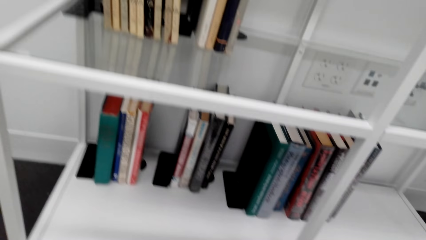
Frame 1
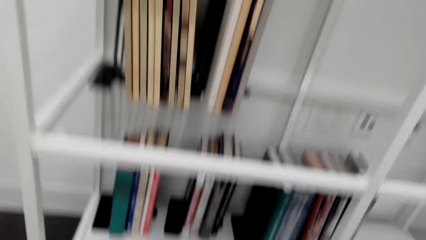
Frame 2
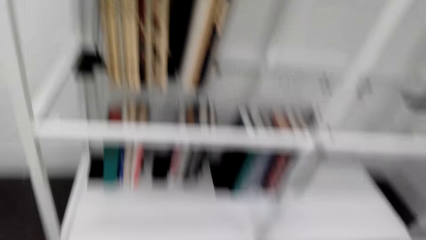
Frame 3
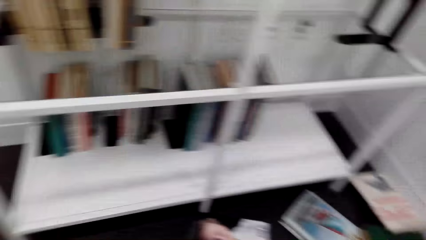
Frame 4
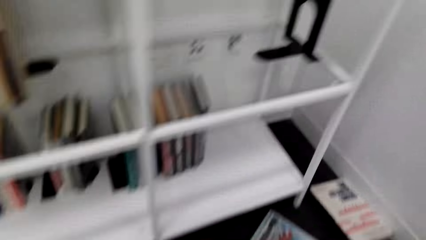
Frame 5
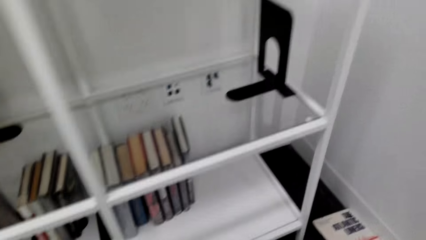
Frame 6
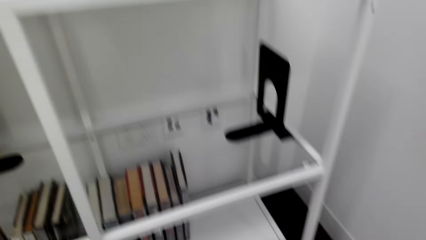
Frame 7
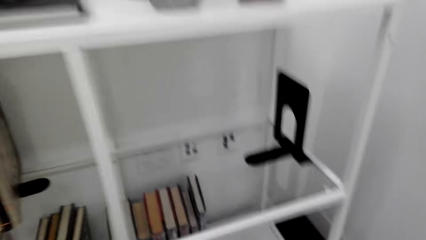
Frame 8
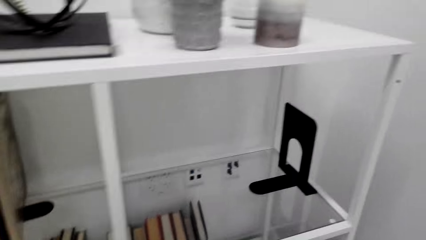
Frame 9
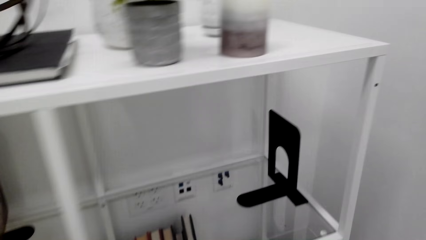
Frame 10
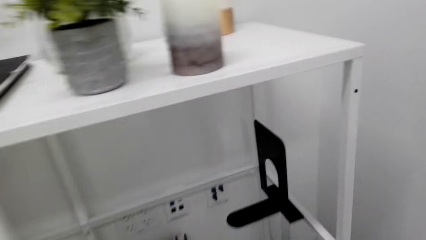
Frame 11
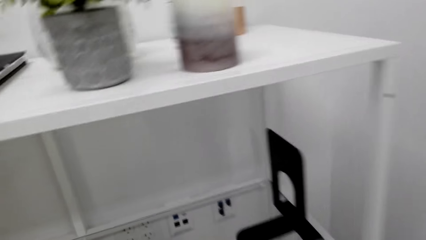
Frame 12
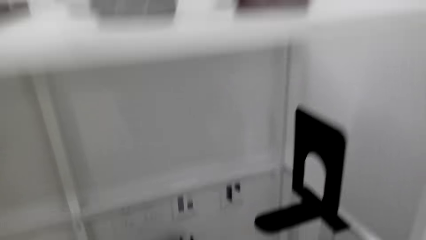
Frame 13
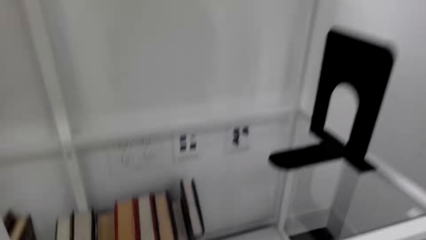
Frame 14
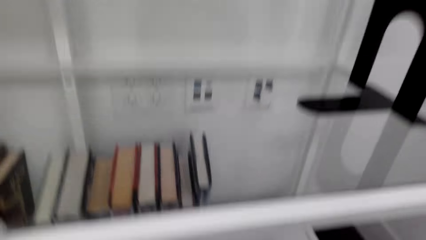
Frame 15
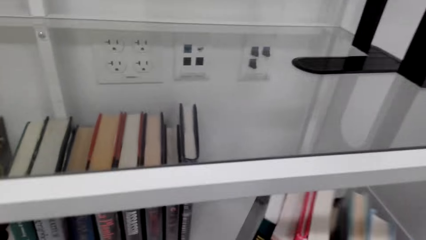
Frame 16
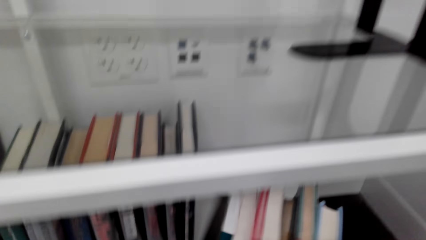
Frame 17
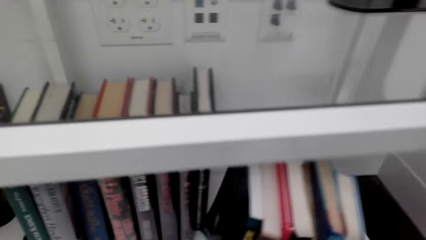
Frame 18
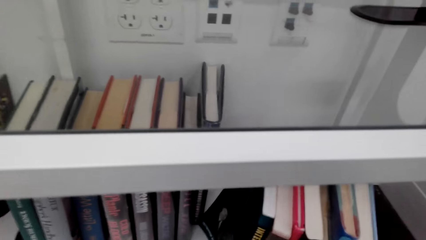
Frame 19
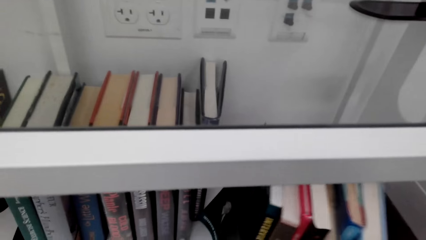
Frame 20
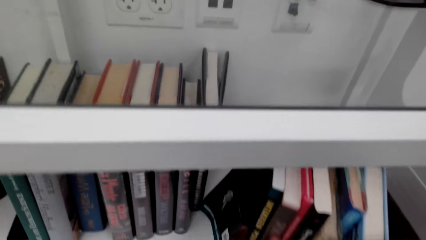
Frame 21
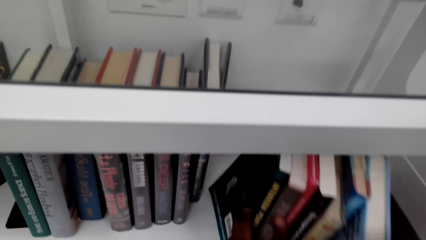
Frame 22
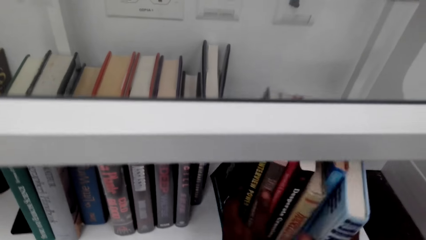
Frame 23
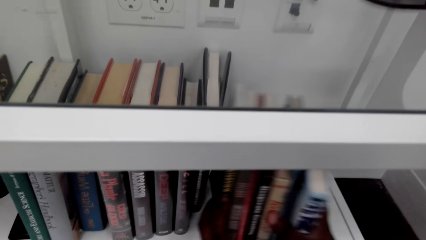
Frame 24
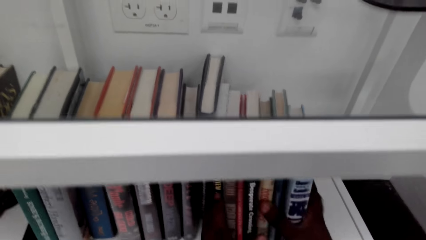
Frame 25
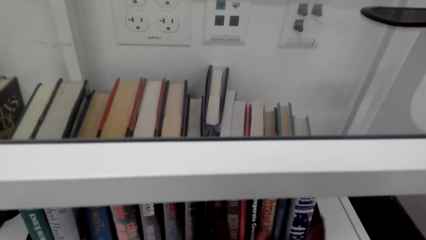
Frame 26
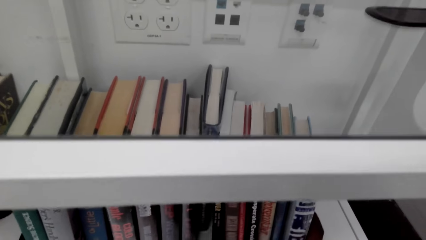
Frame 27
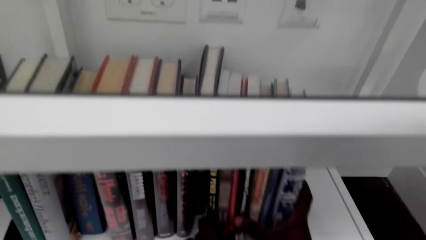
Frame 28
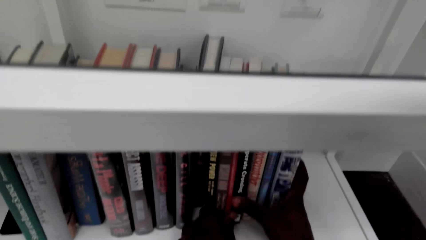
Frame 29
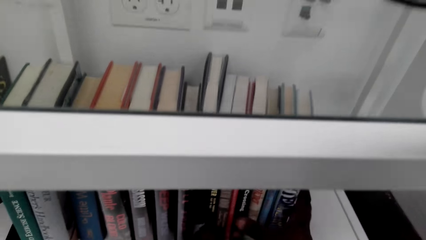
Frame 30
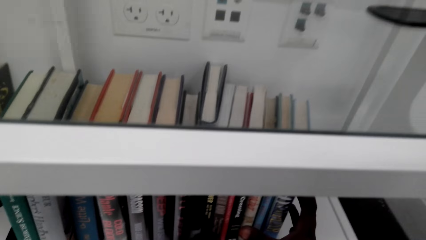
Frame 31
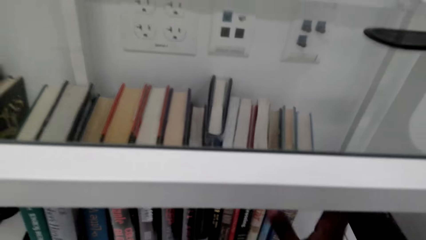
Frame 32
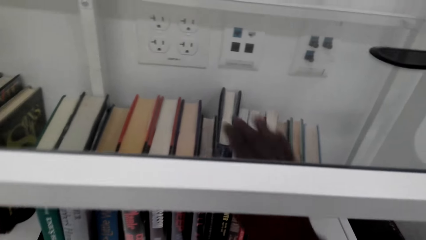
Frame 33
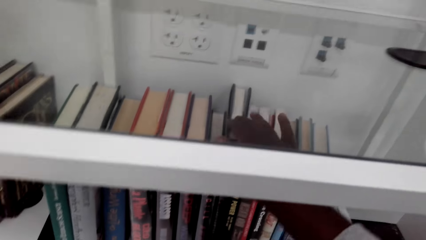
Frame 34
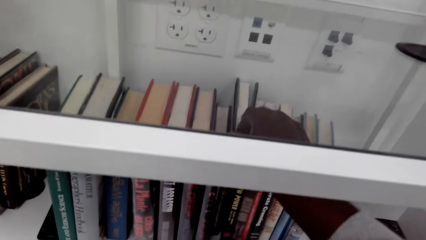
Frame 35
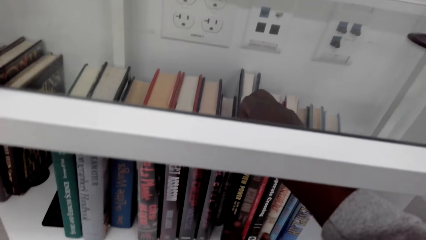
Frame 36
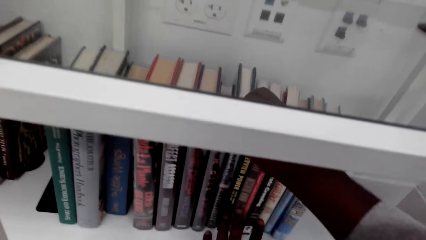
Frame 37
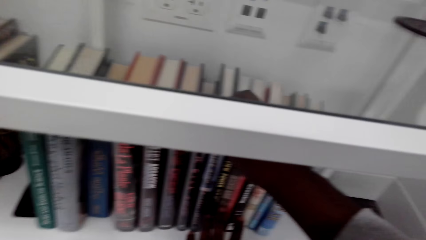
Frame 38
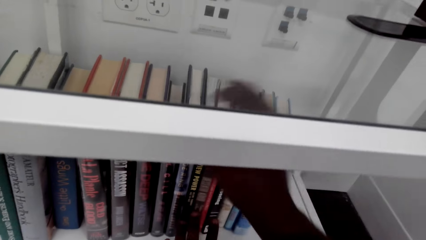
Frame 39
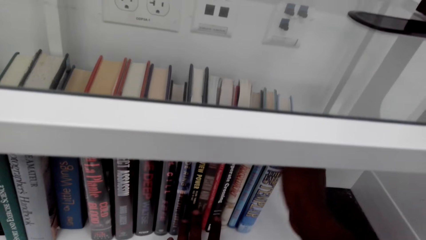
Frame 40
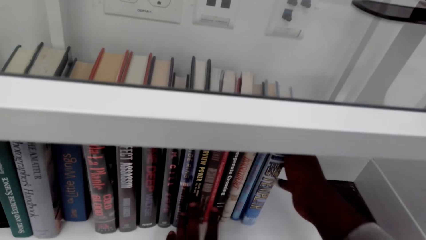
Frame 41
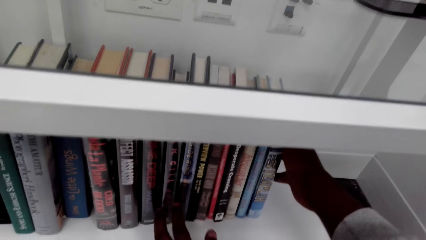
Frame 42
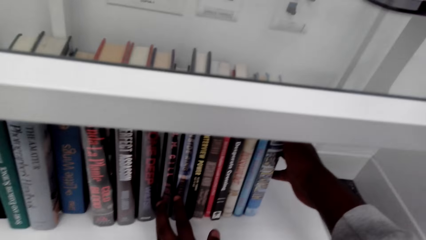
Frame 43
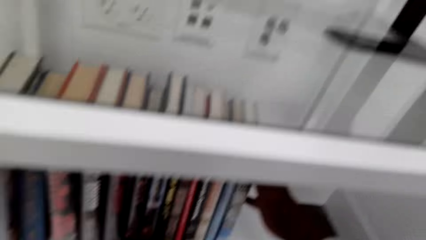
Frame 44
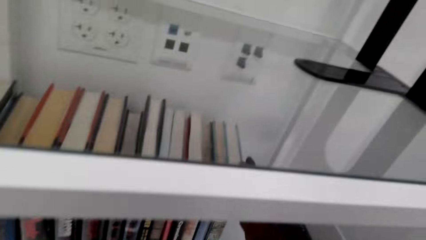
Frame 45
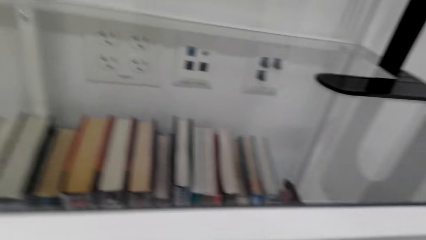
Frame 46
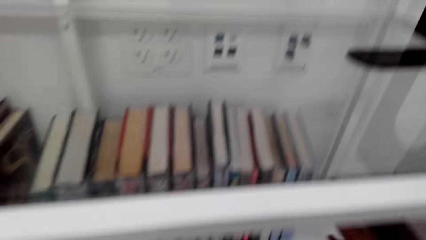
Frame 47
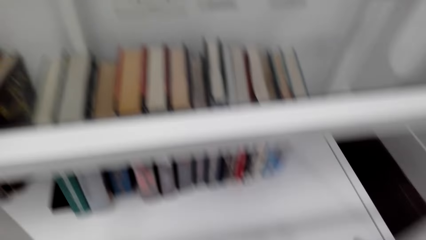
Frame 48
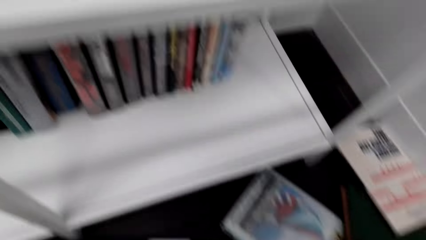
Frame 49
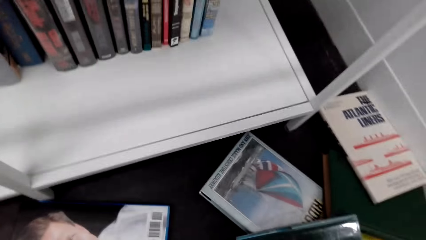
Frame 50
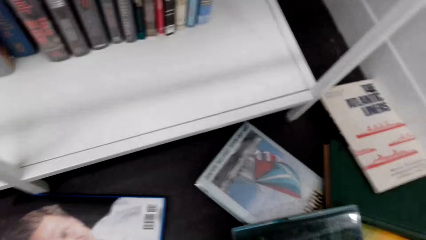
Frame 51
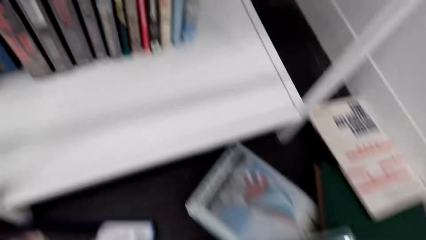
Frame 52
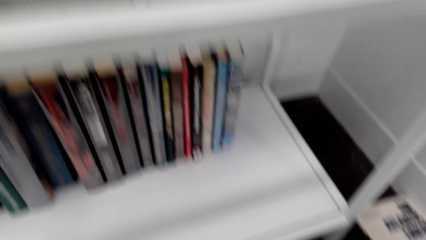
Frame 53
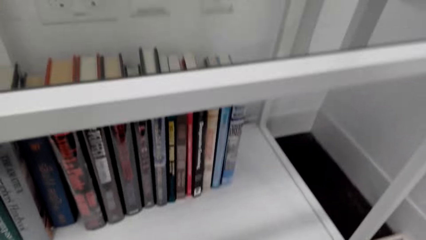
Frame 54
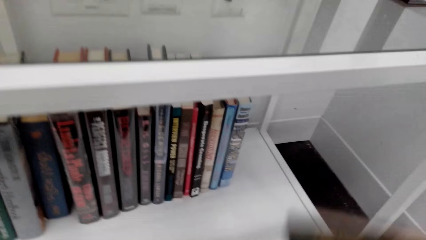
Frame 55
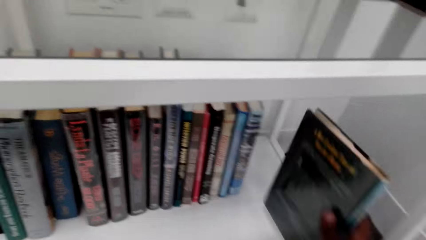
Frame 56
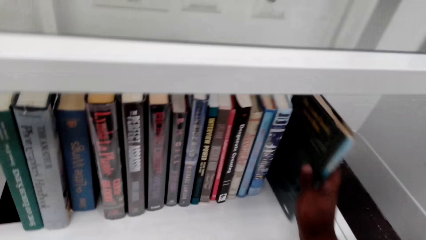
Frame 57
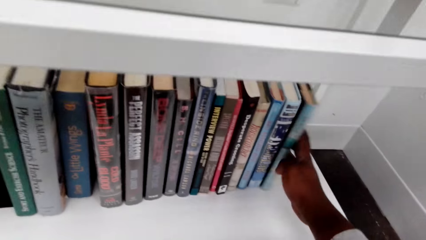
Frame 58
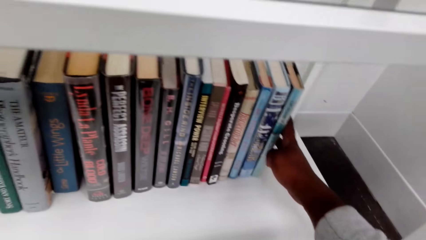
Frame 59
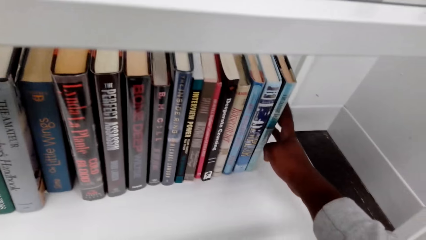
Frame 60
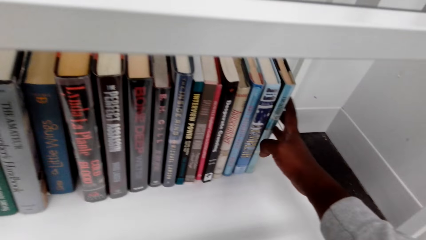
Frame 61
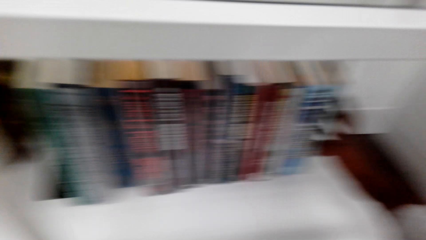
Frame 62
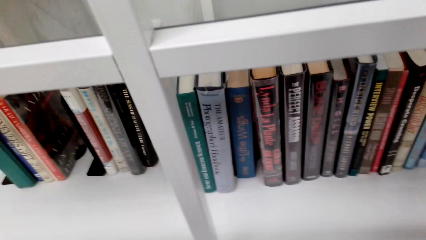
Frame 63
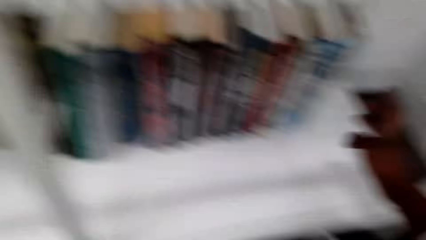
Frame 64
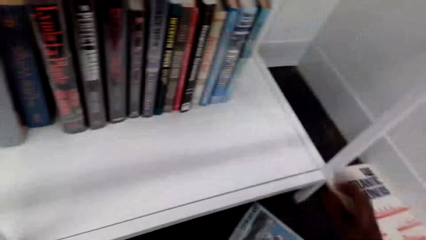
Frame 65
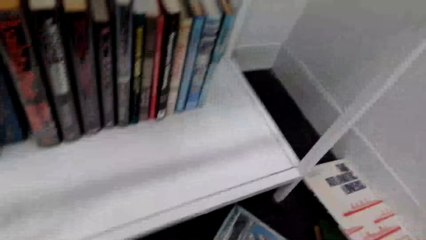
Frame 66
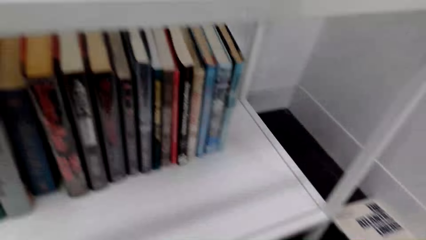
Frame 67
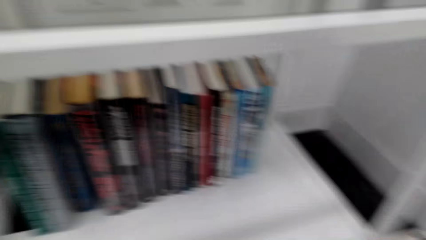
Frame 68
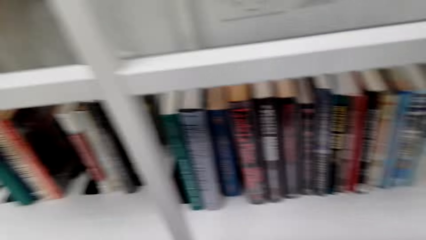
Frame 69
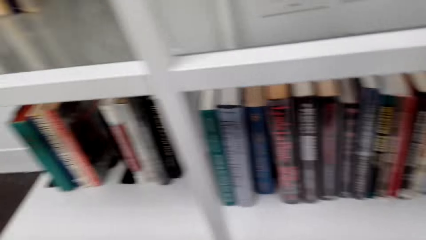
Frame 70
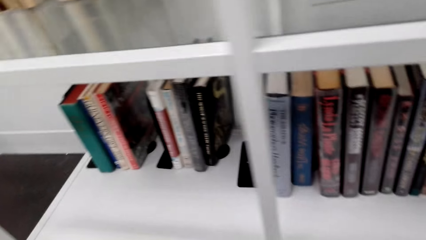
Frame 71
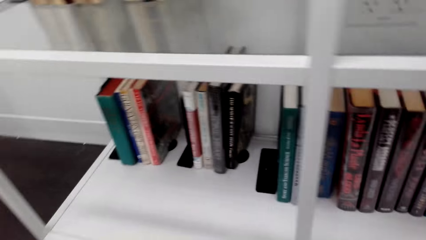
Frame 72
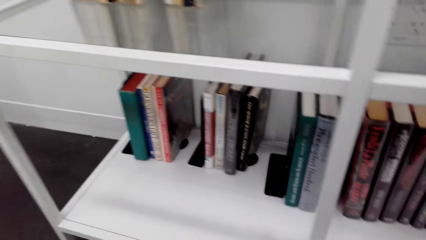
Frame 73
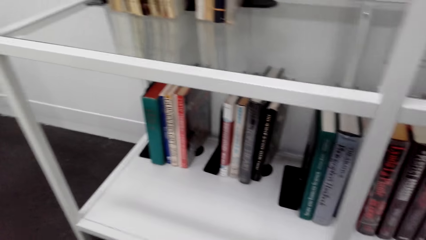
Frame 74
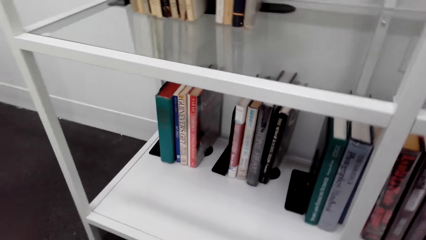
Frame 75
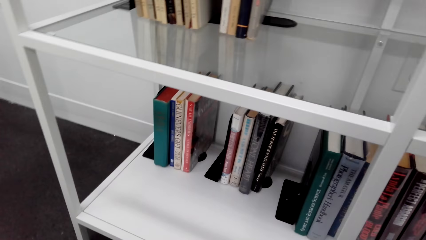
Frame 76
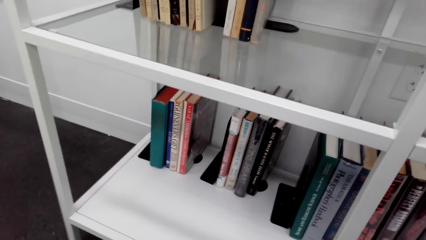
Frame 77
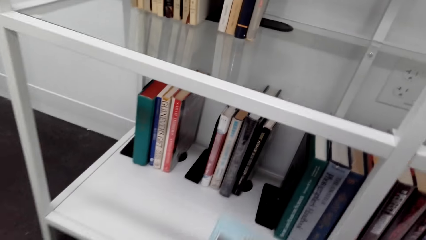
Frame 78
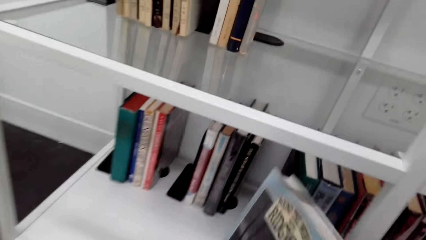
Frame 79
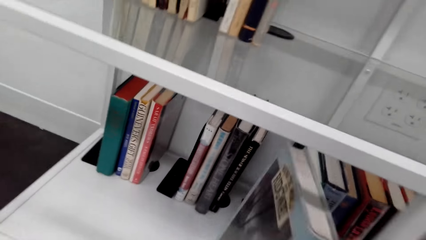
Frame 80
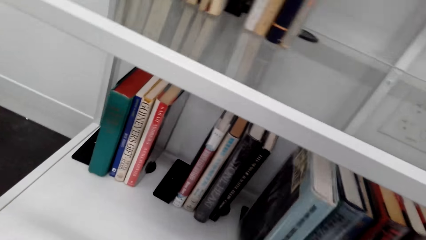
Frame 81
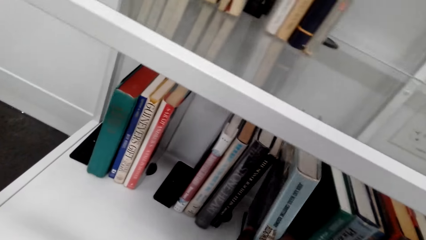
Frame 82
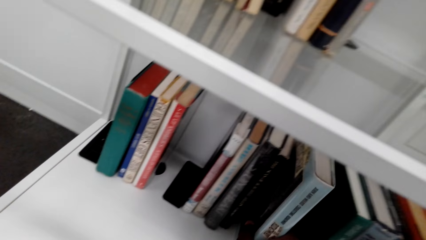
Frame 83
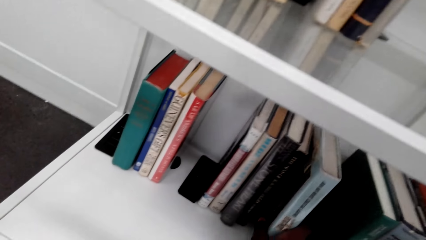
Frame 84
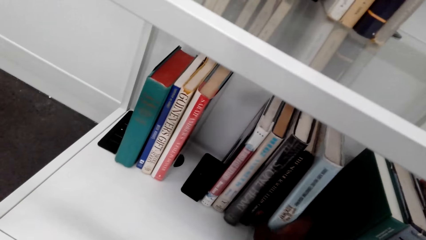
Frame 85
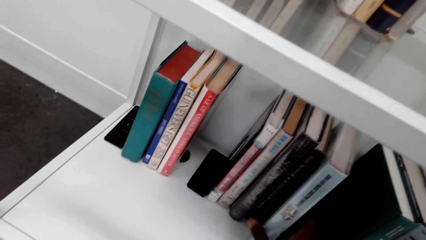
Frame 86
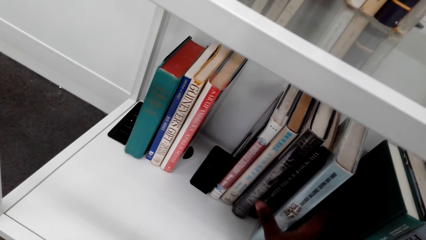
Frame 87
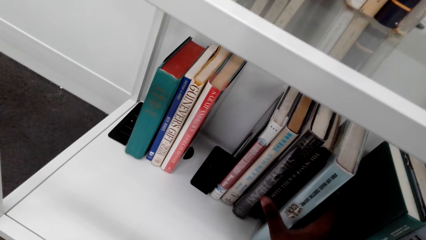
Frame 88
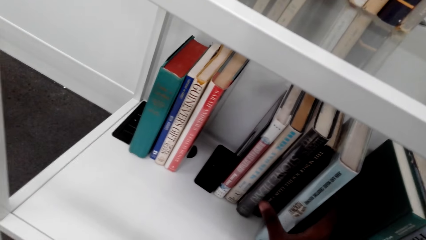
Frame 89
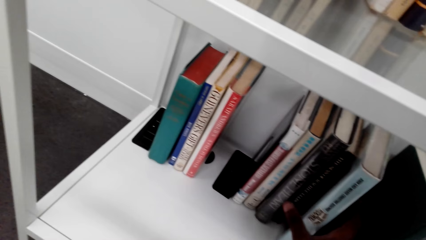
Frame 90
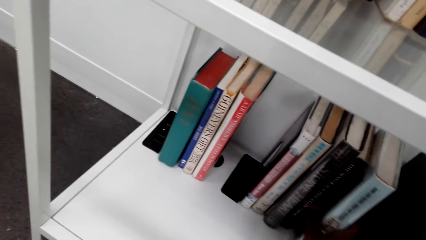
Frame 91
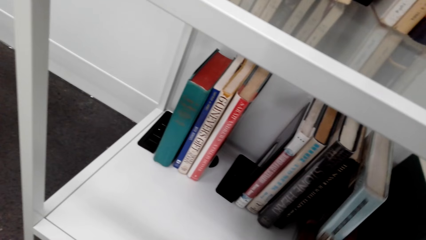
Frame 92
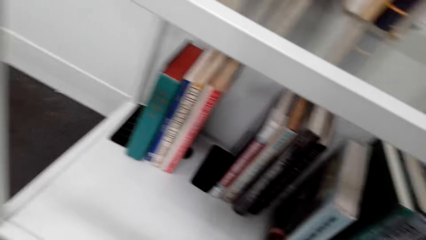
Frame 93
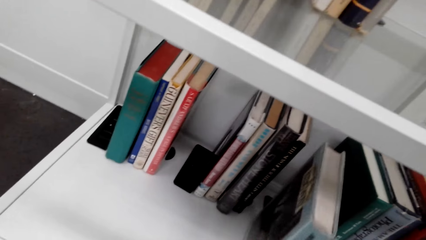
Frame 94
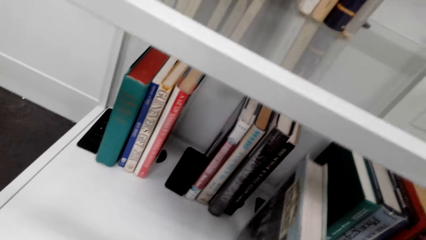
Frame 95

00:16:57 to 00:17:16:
The camera wearer arranges a book on the shelf. They put the books in a bookshelf. They adjust the books. They put a book in a shelf. They do so again.
